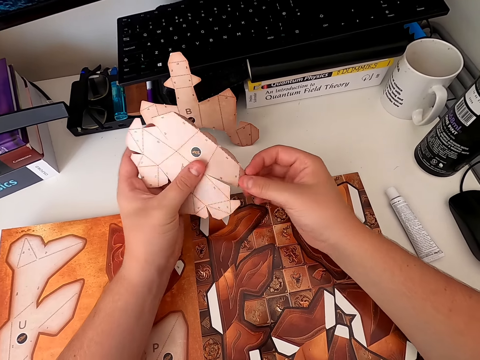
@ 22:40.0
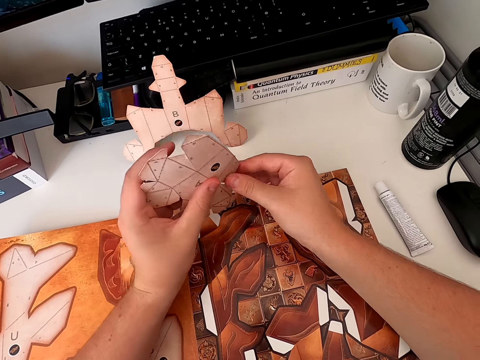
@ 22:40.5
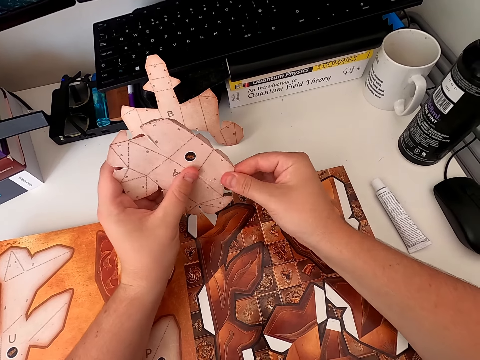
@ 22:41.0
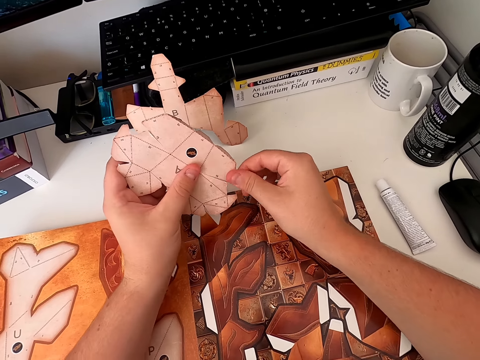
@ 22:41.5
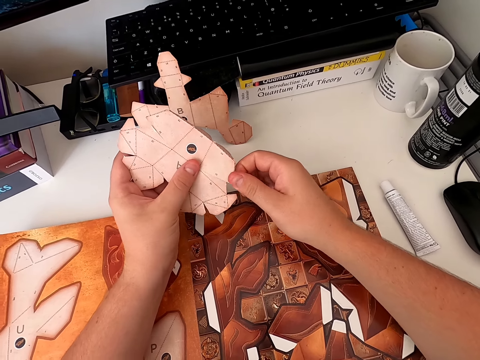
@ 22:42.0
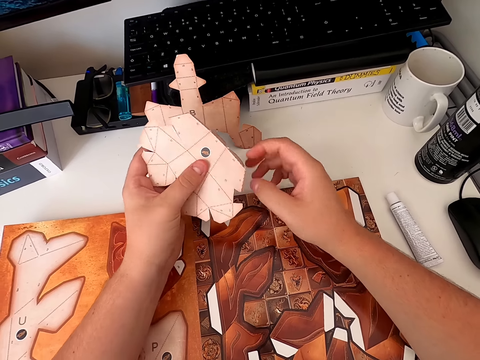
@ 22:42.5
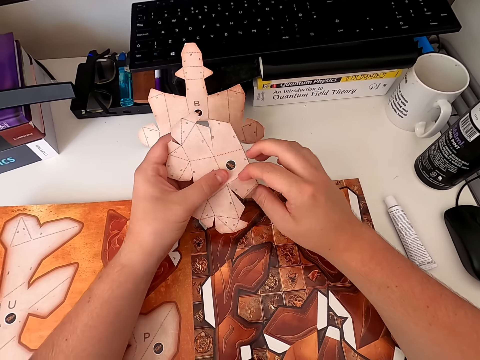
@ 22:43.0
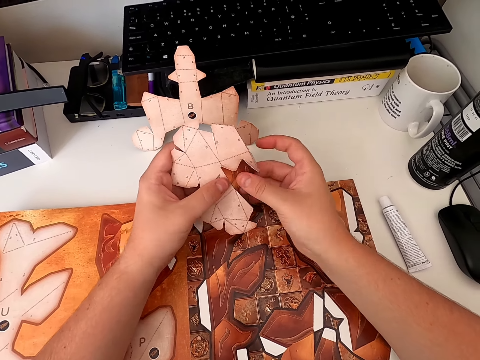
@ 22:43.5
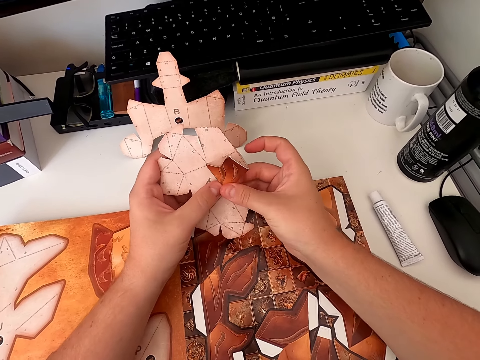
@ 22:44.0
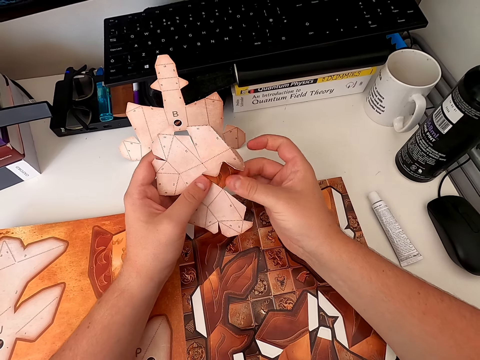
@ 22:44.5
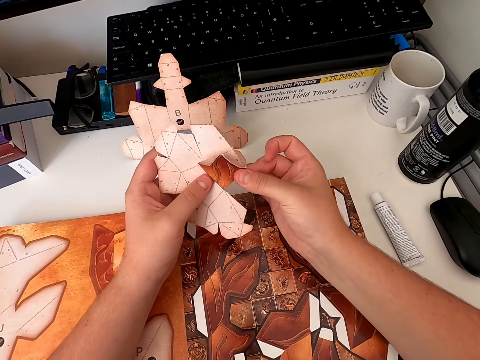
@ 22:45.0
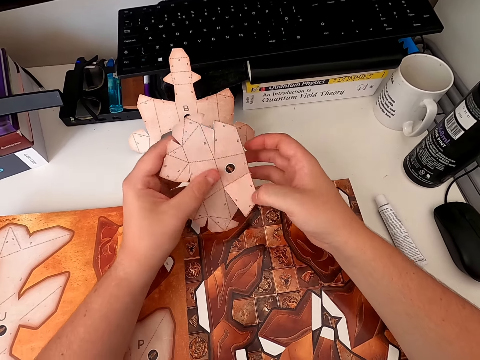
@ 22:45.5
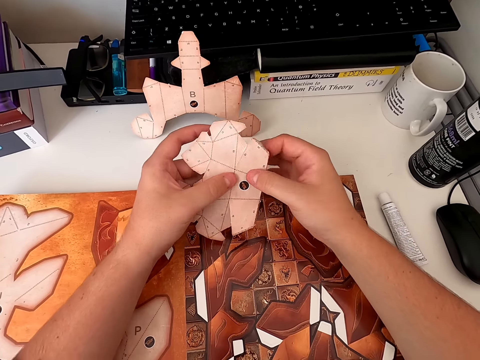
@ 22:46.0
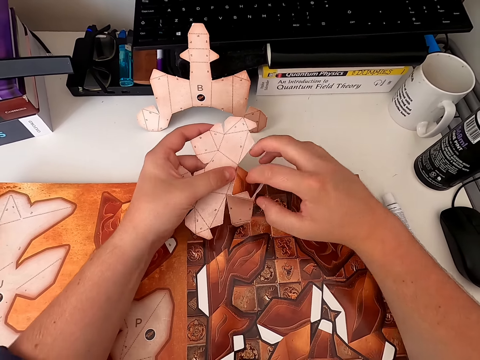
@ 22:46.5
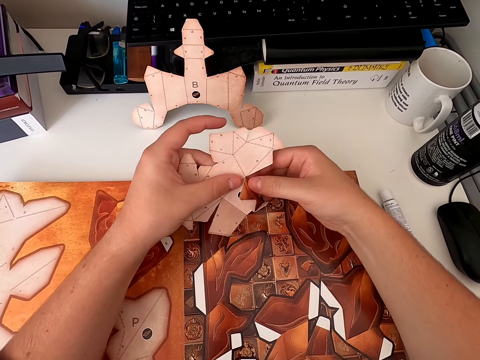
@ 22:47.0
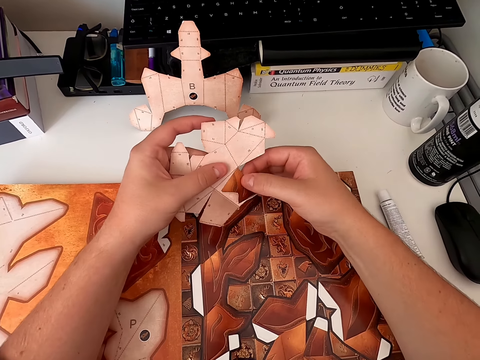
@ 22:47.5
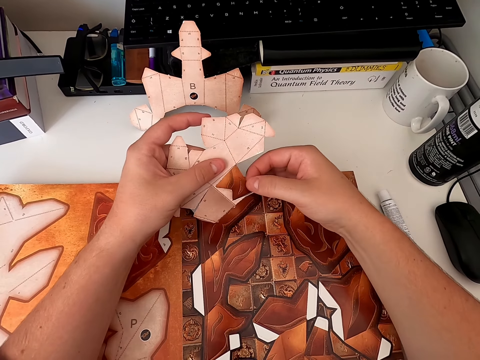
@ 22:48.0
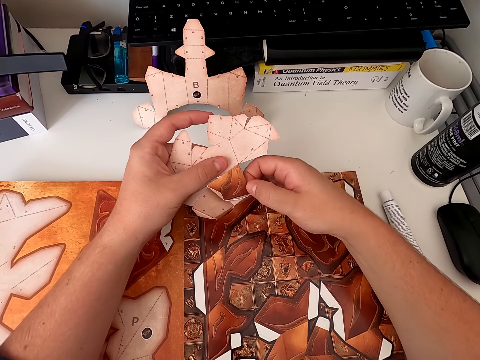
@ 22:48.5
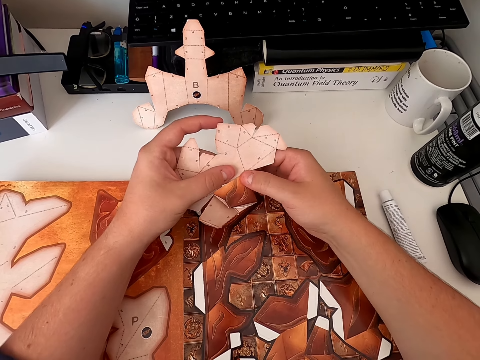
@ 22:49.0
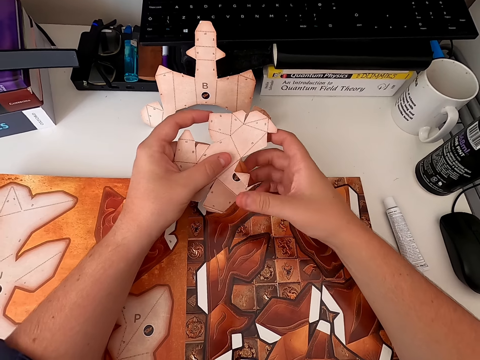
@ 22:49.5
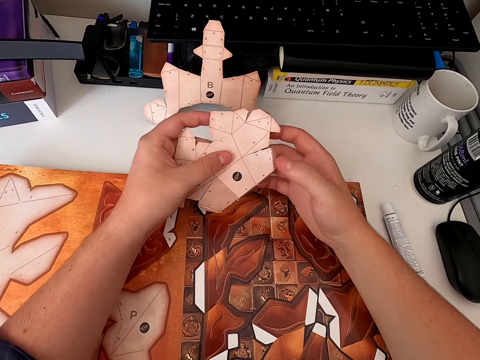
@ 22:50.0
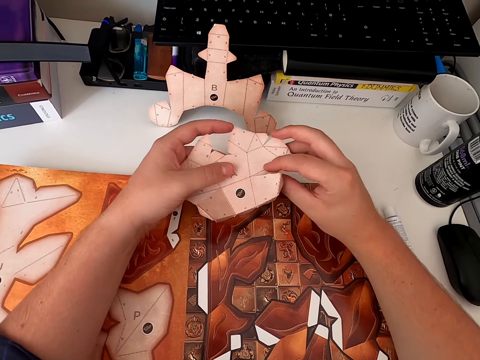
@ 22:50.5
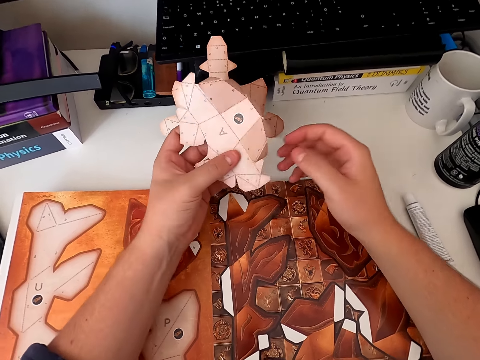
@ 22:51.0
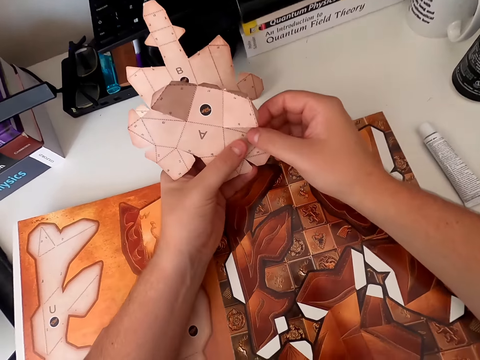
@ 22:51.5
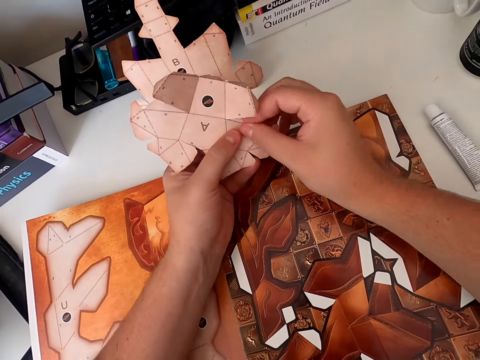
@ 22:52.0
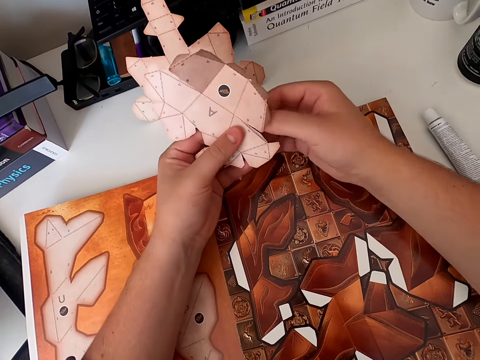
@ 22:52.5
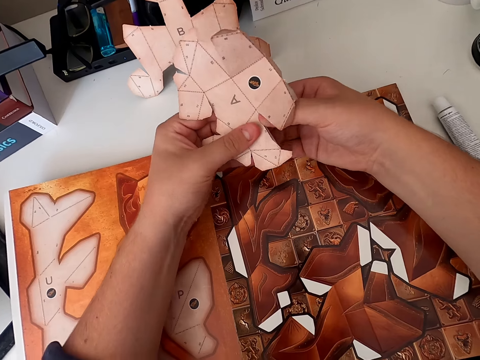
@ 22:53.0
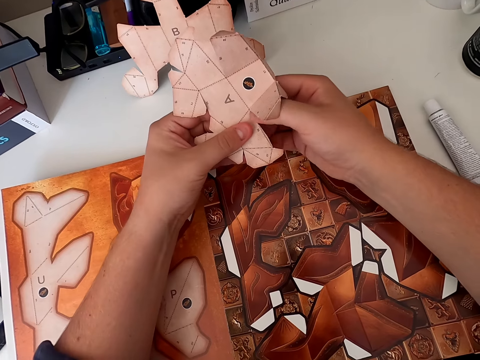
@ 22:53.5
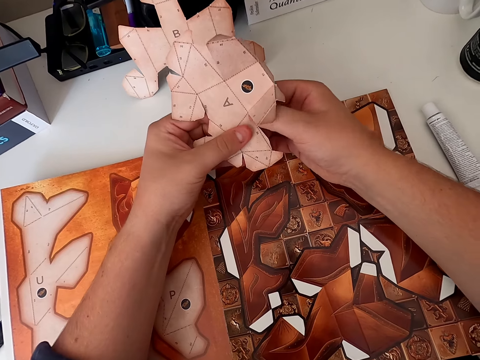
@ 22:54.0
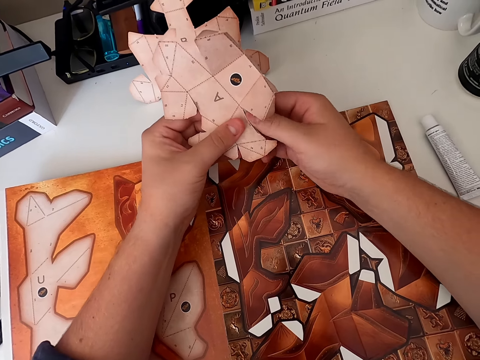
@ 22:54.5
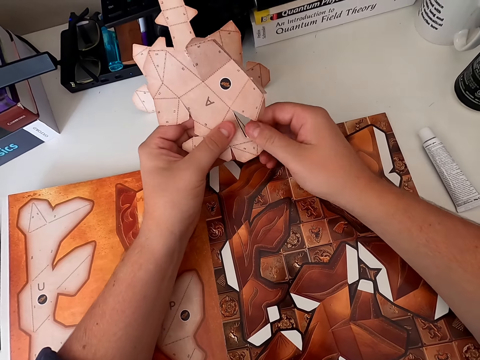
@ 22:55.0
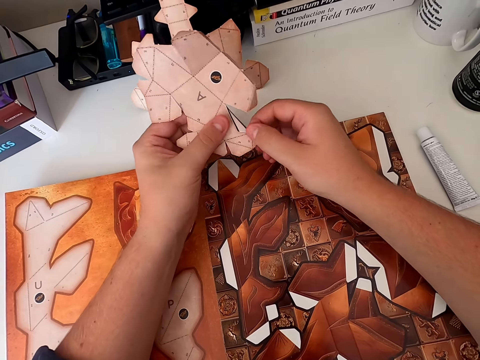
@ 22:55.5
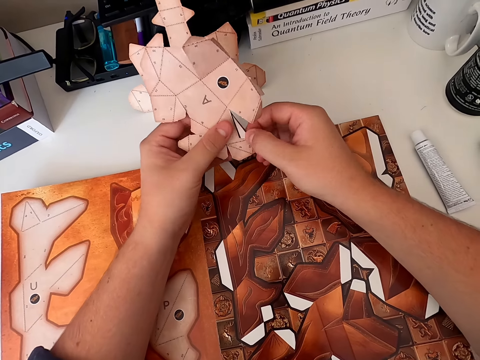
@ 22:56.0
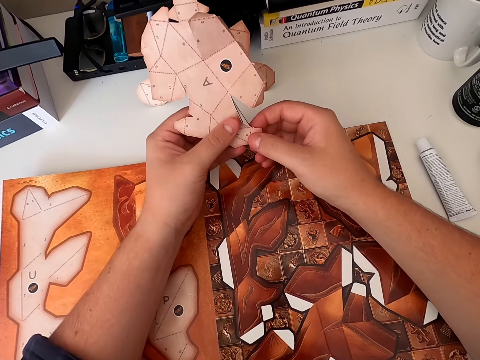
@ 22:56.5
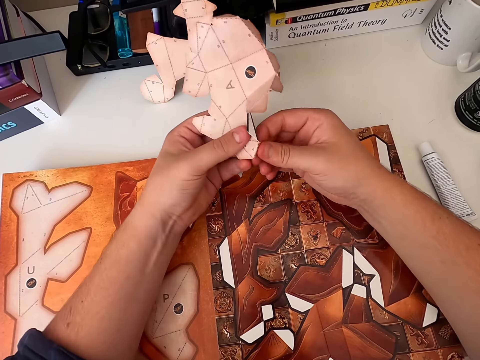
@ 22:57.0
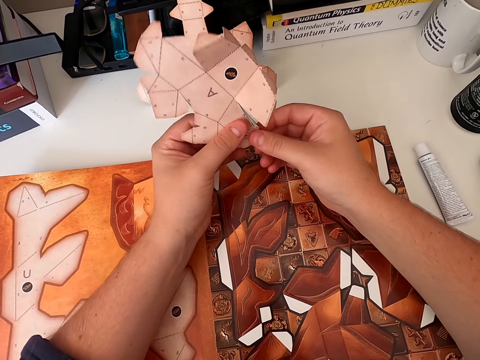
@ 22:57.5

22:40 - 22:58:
The camera wearer folds the paper craft repeatedly. They turn the paper craft. They fold the paper craft.

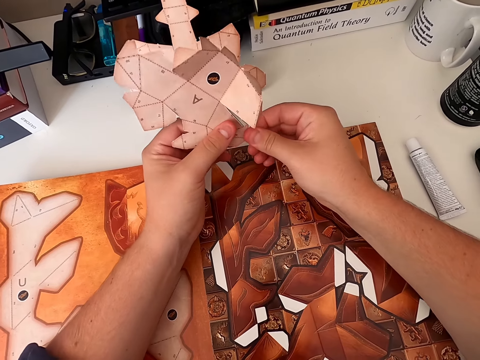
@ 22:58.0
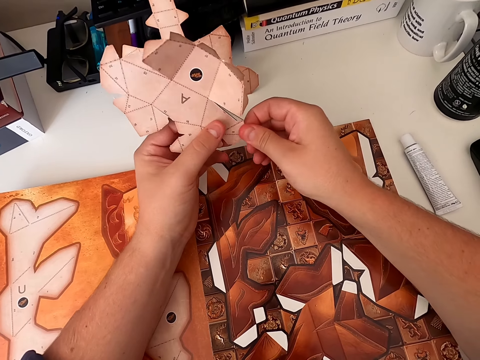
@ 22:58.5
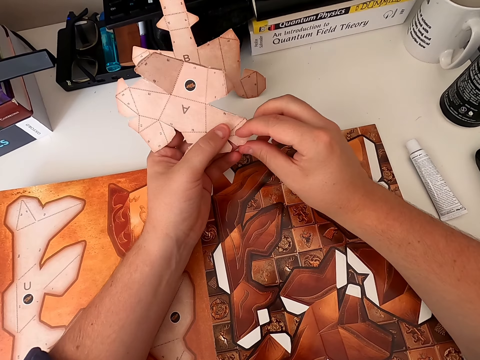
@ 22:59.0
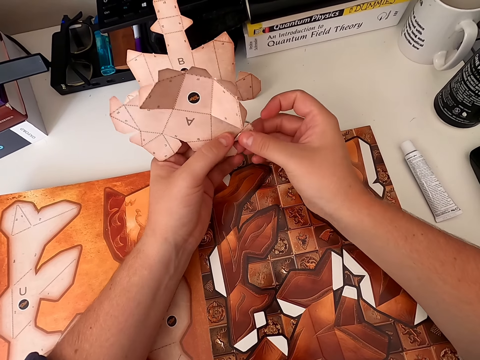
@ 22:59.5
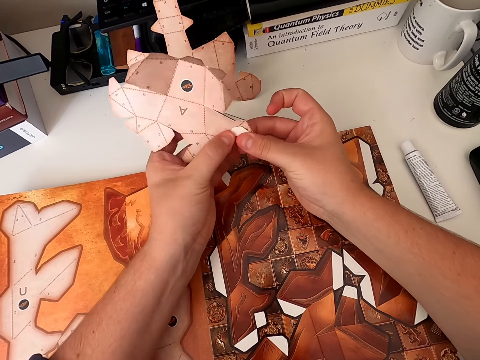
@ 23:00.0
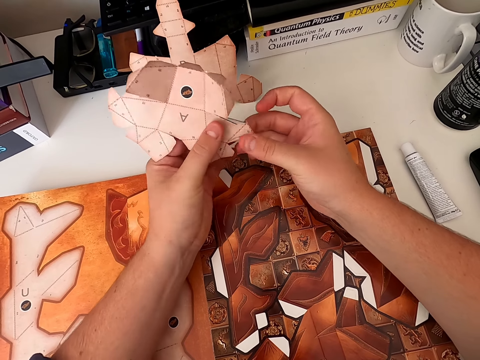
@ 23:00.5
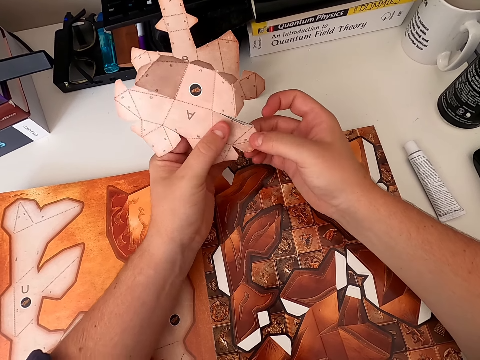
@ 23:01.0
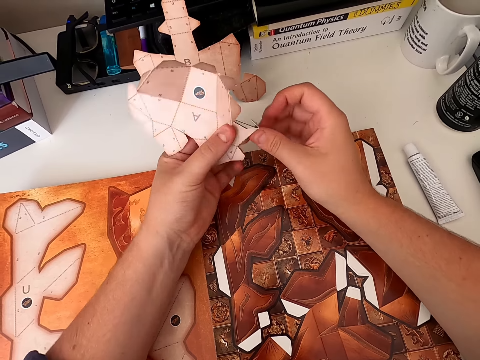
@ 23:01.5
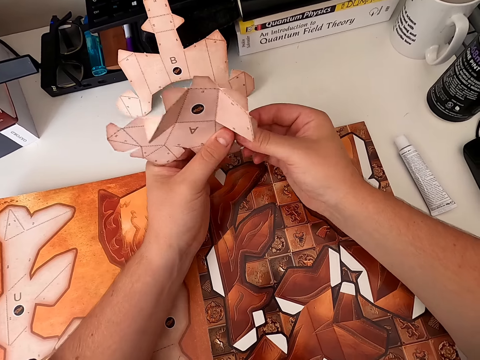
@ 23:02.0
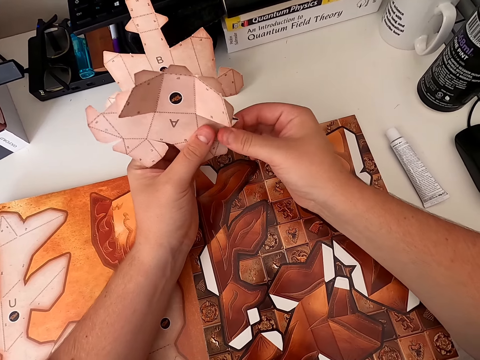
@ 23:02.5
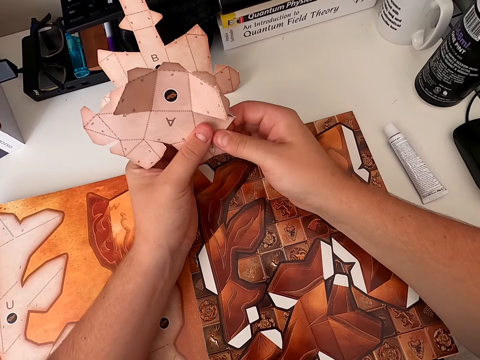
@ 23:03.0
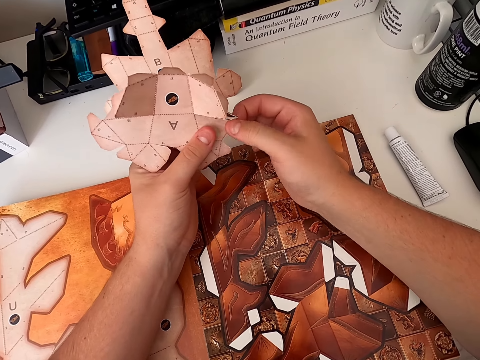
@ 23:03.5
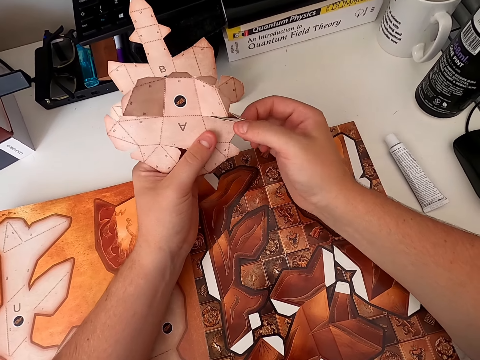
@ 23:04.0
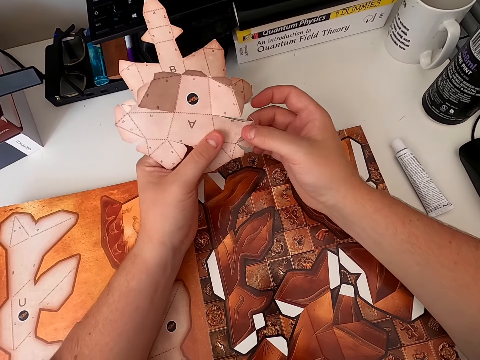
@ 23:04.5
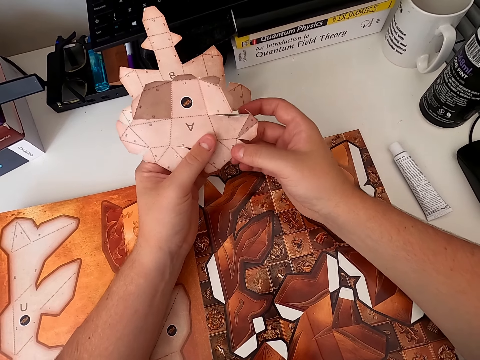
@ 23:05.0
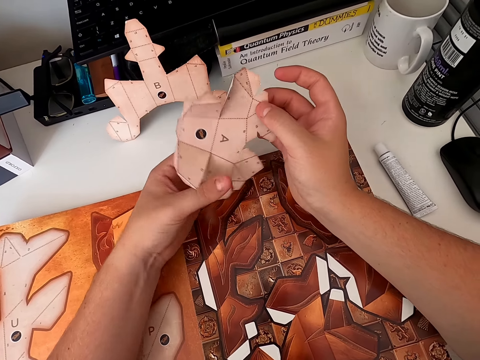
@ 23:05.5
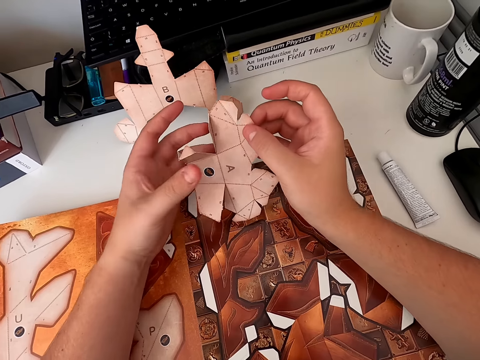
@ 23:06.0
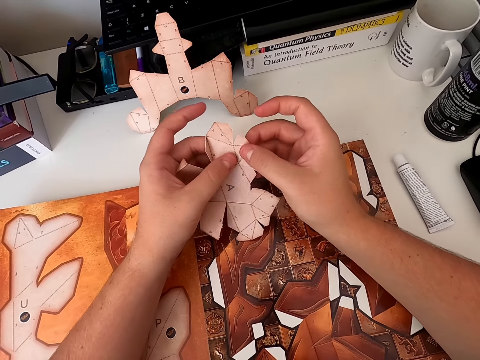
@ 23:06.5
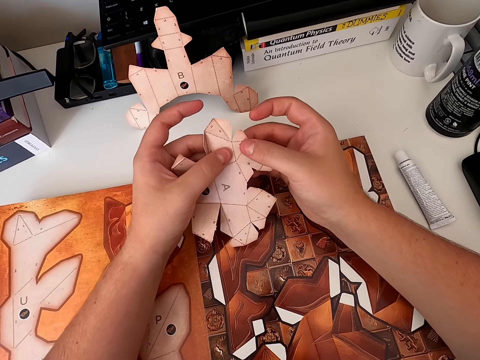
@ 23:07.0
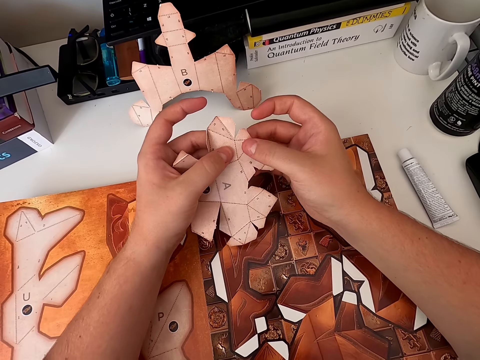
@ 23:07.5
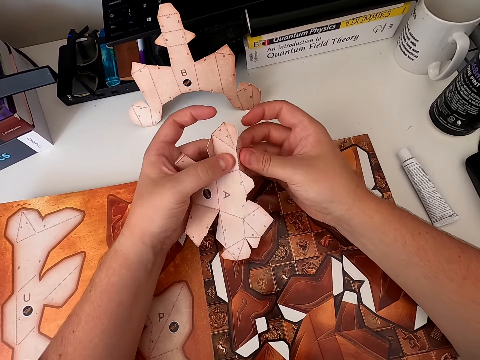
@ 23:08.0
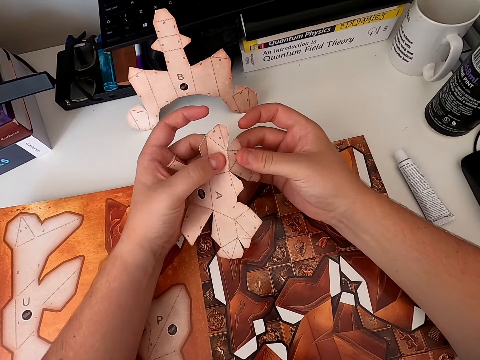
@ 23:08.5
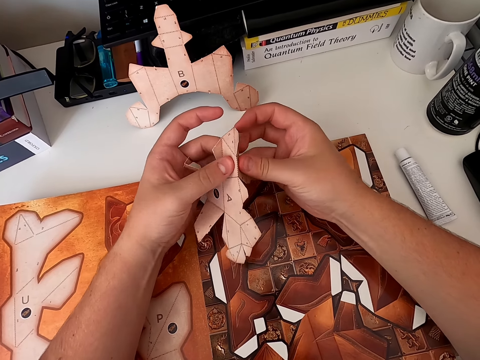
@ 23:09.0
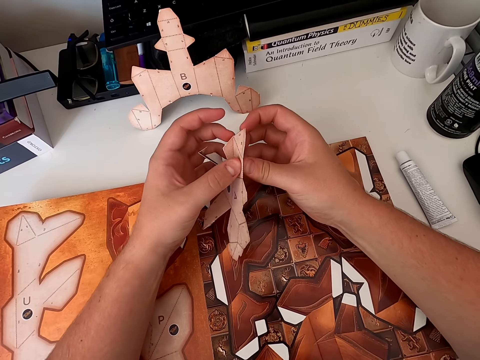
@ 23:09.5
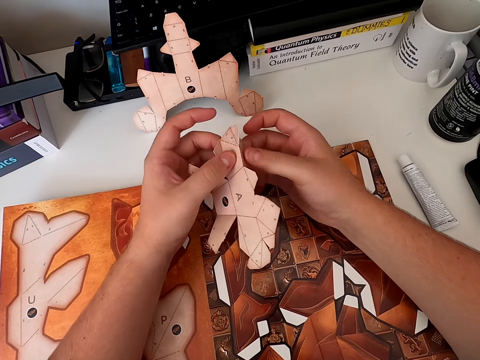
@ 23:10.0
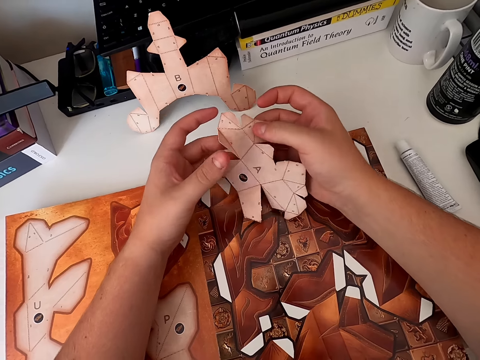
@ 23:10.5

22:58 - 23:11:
The camera wearer folds the paper craft repeatedly.
